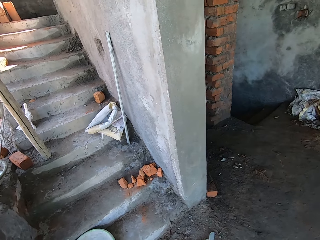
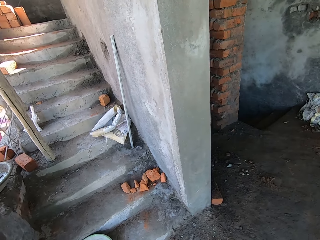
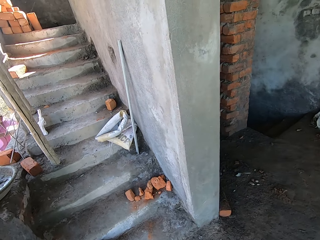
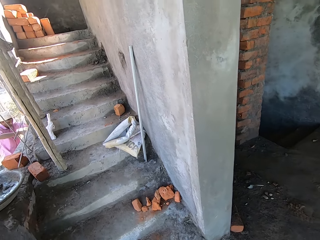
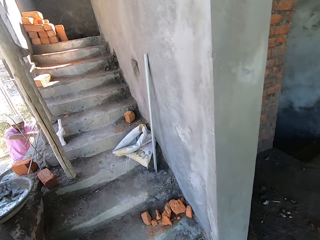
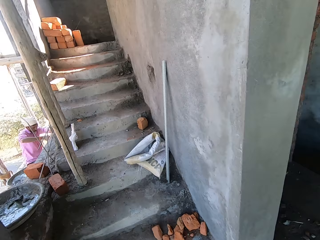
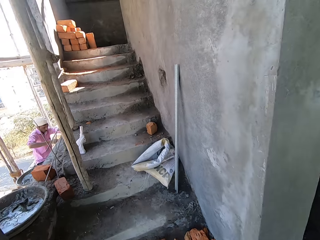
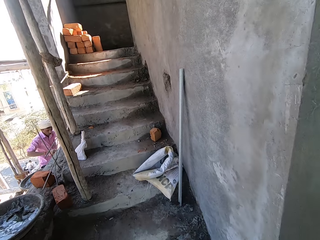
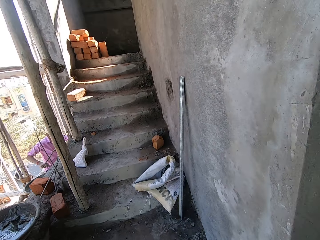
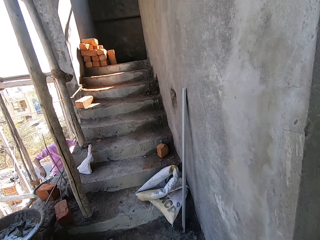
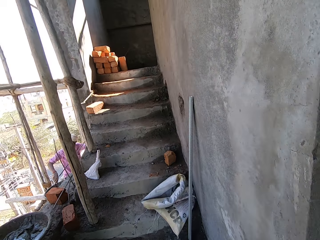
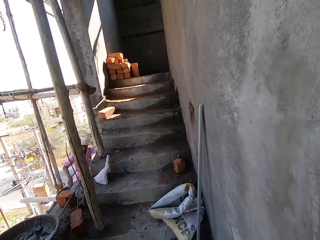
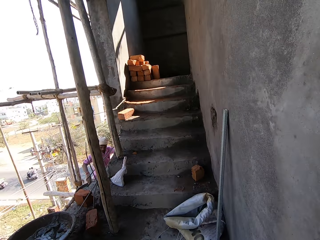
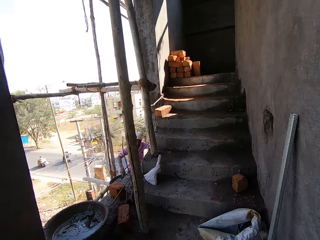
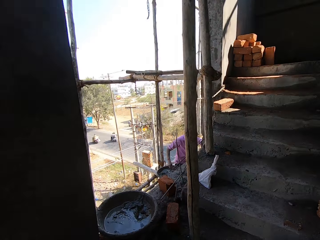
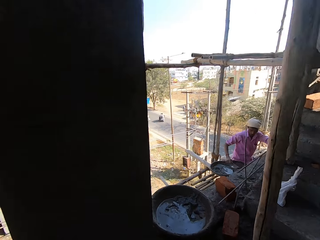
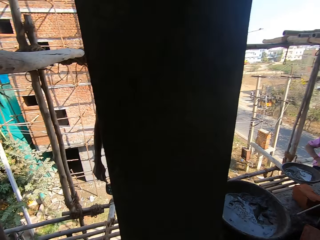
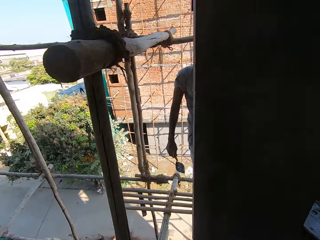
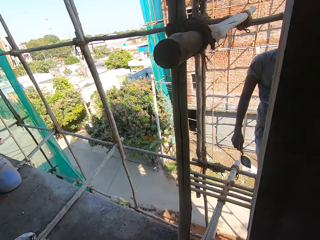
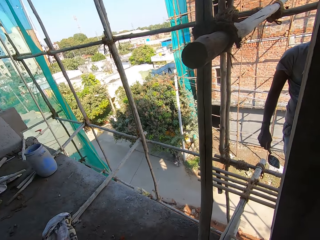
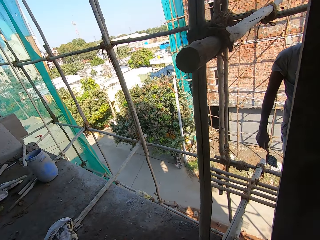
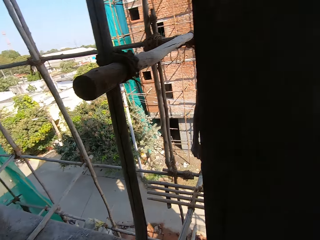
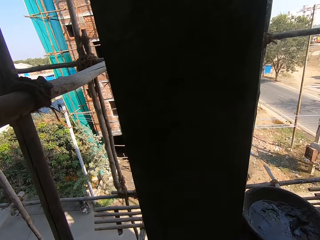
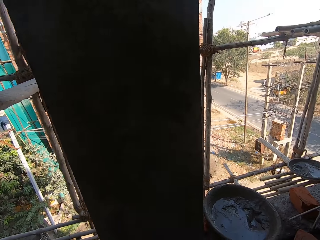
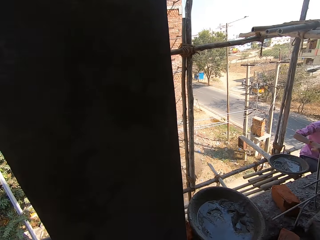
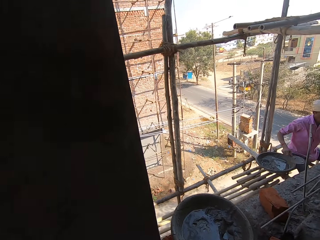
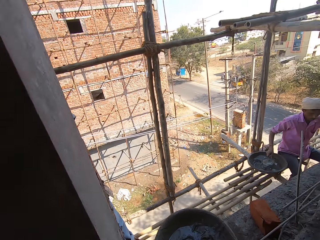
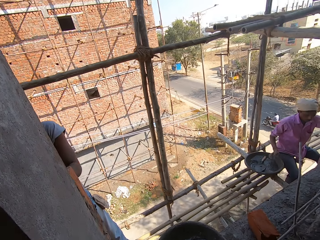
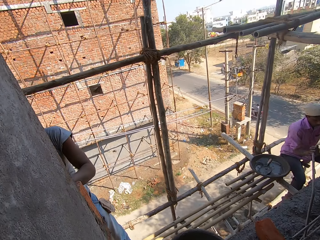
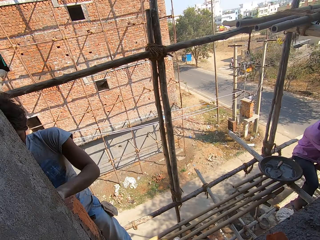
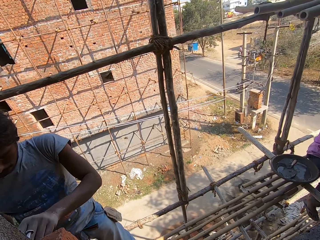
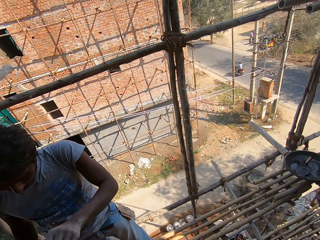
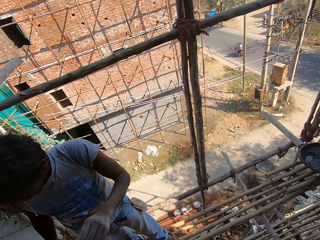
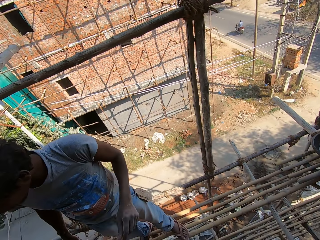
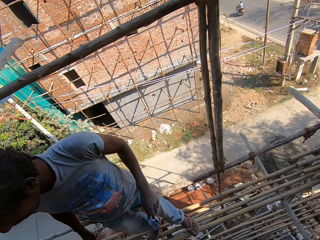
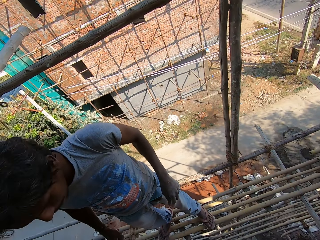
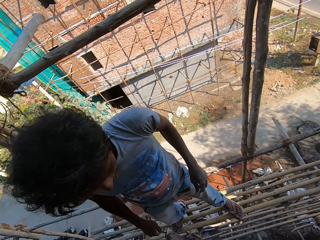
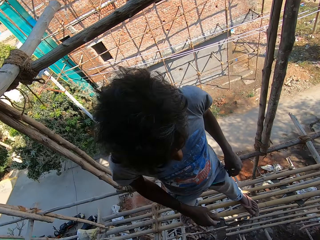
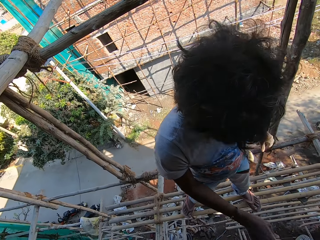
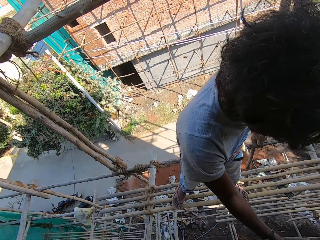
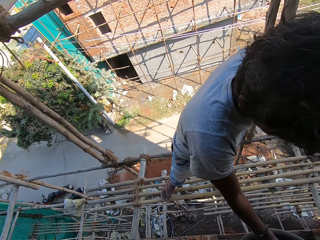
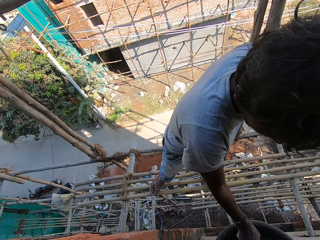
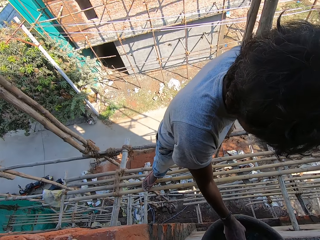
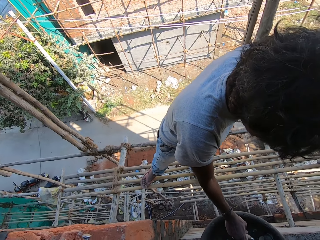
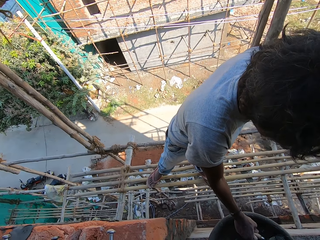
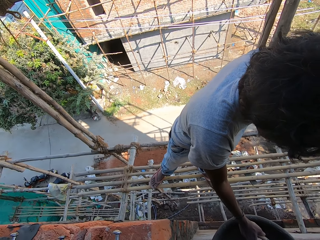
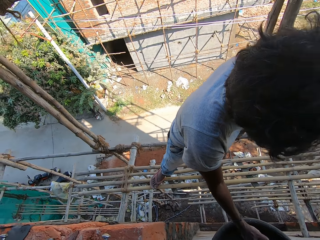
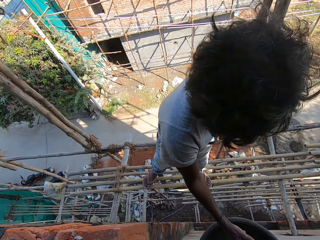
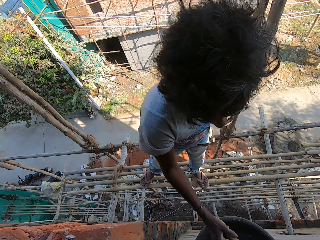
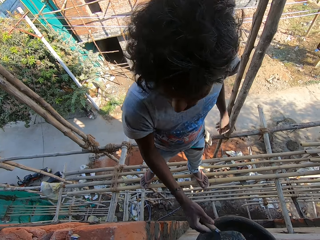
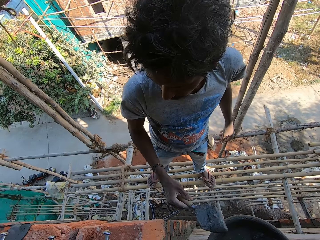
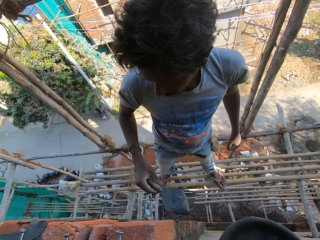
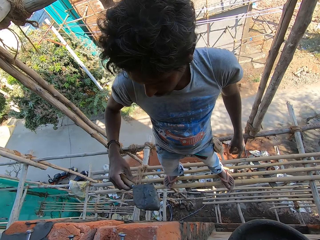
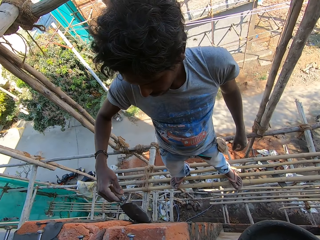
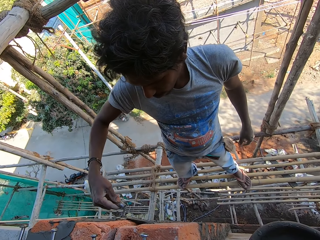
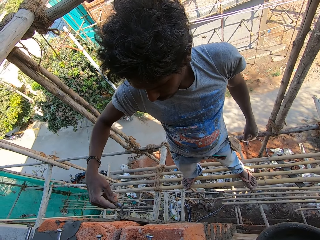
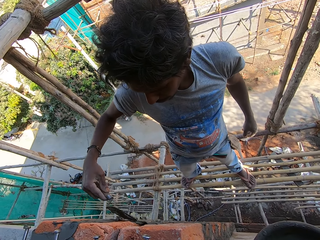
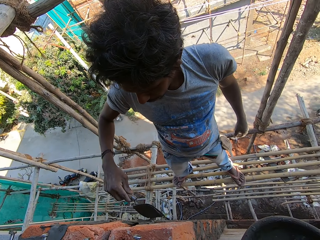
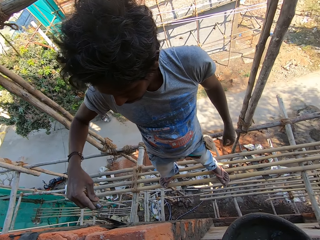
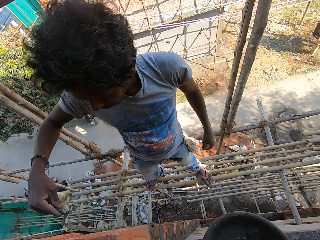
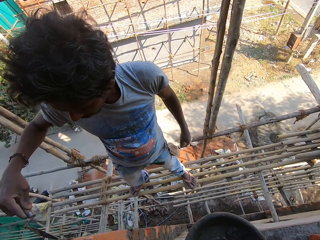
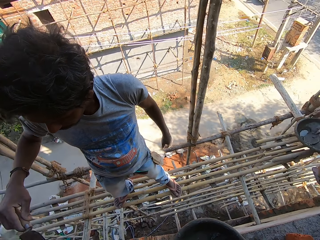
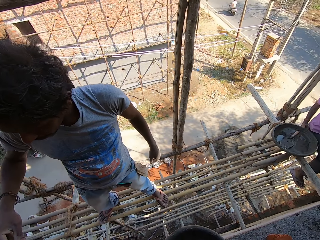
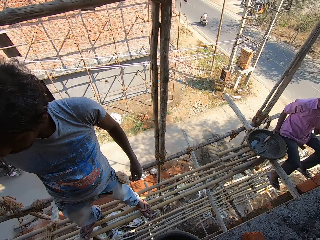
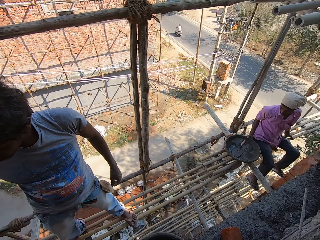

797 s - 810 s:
The camera wearer walks in the building and looks around. A man drops a brick trowel inside a cement basin. Another man collects cement with a brick trowel and smears cement on the brick stone with the brick trowel.

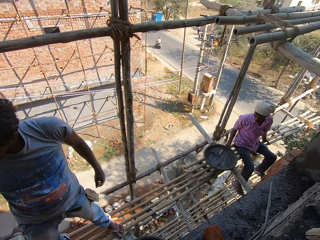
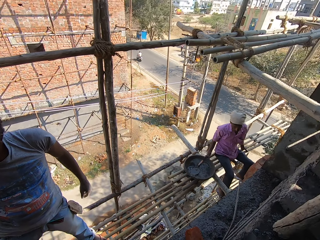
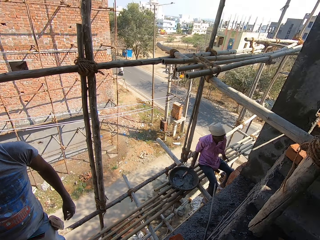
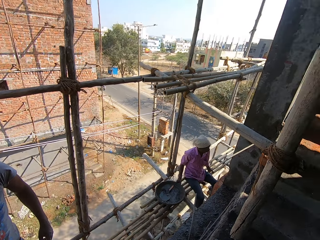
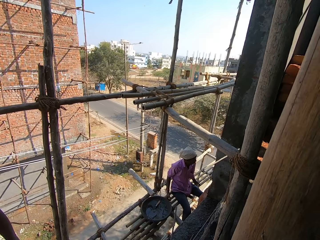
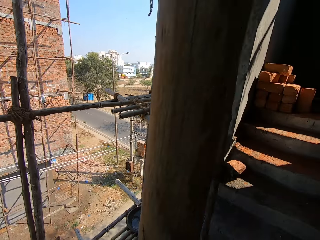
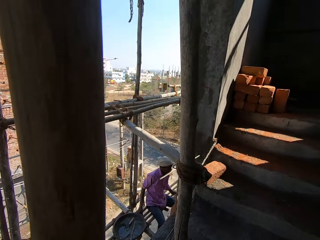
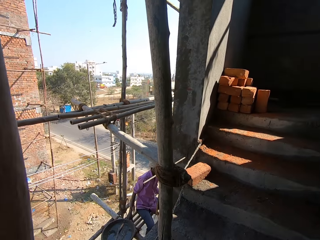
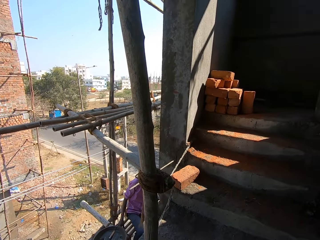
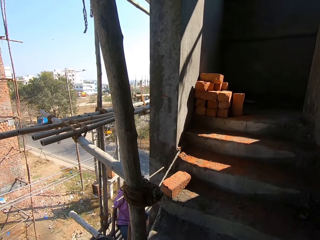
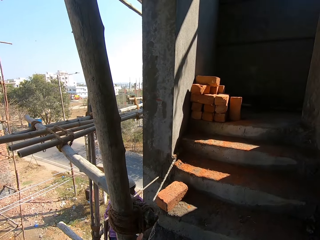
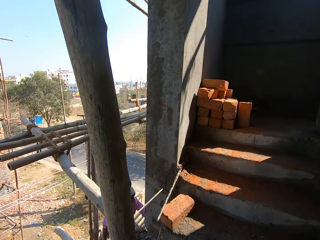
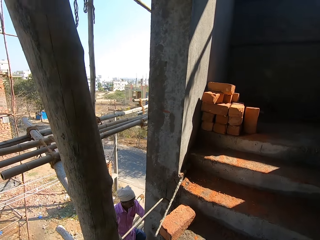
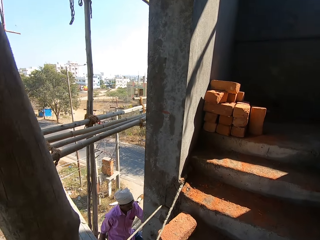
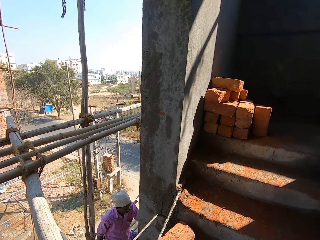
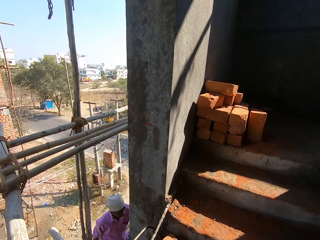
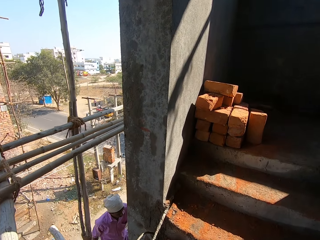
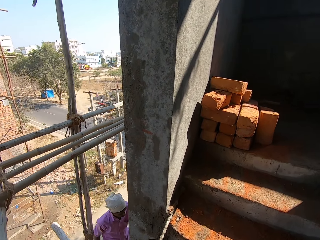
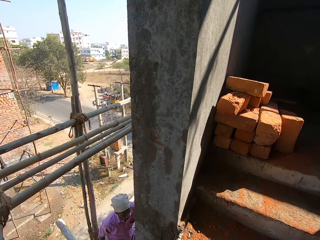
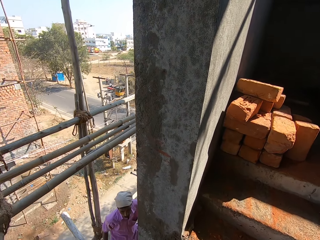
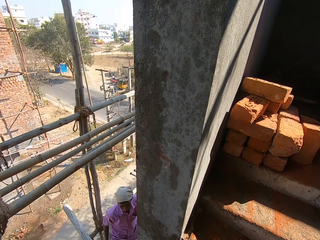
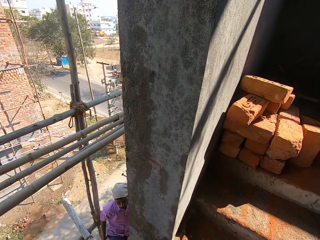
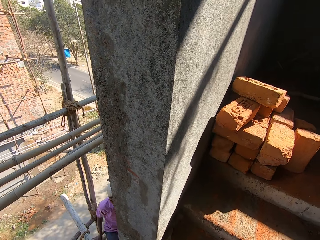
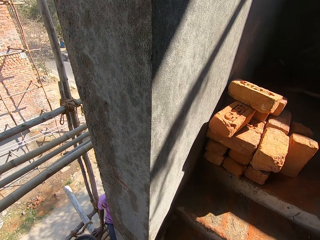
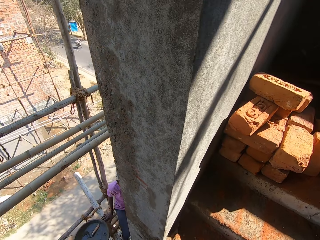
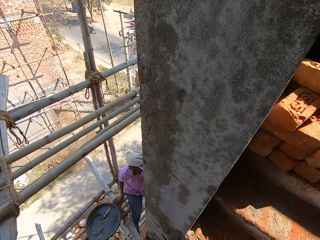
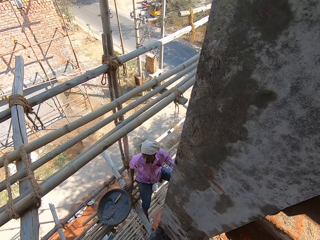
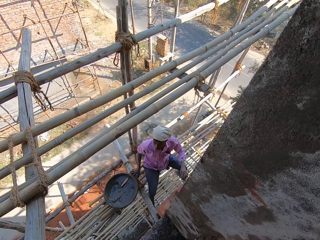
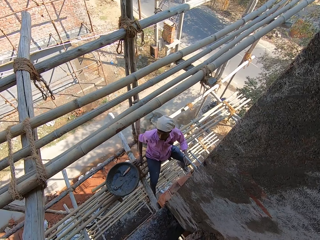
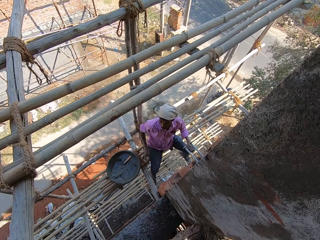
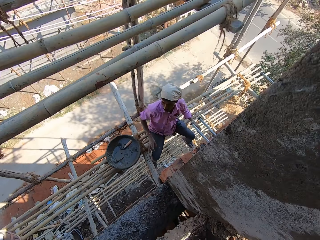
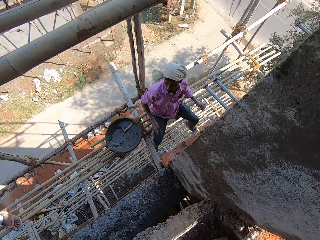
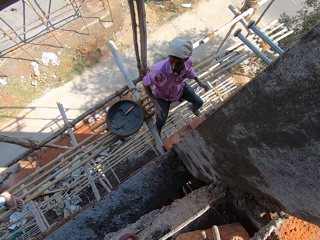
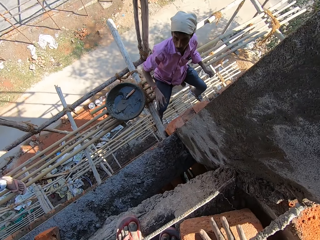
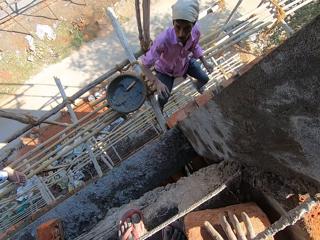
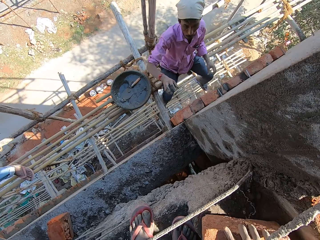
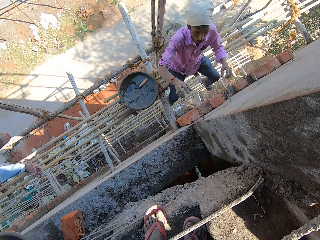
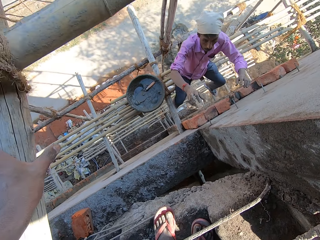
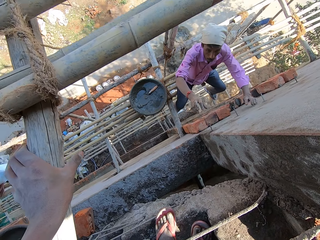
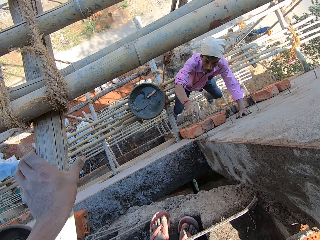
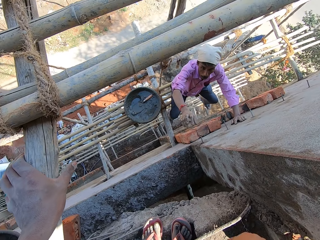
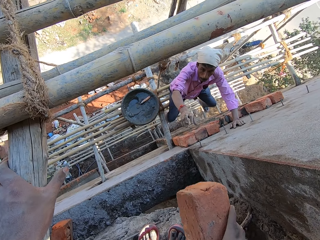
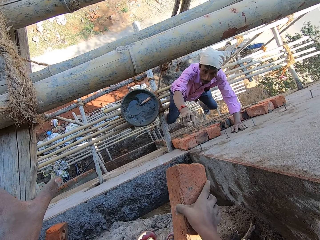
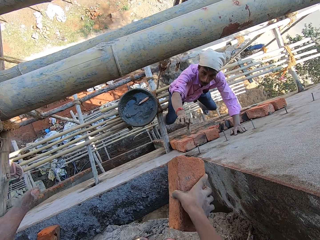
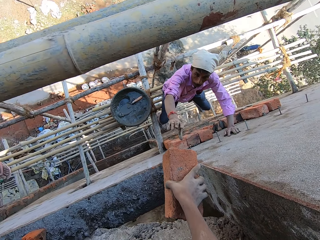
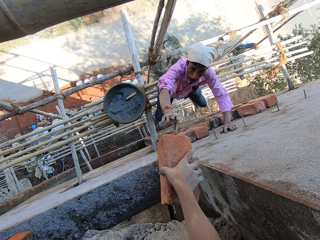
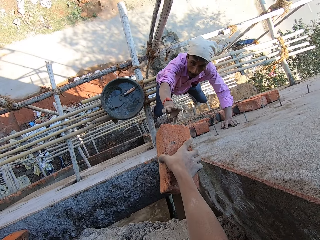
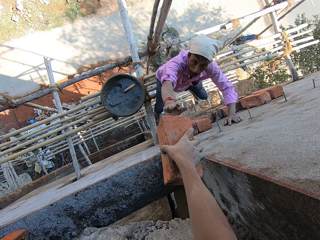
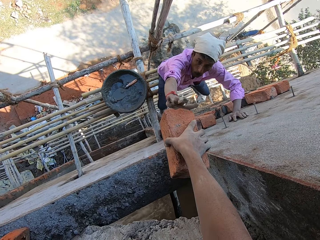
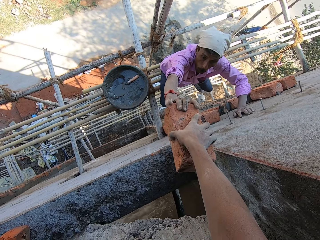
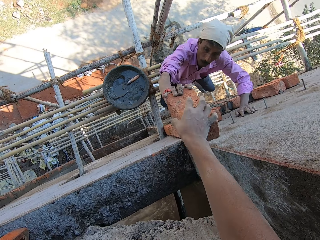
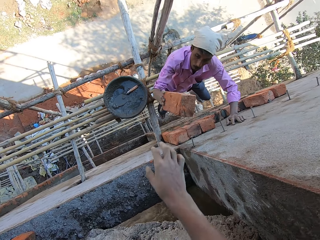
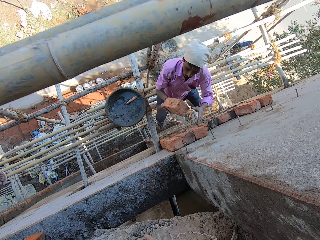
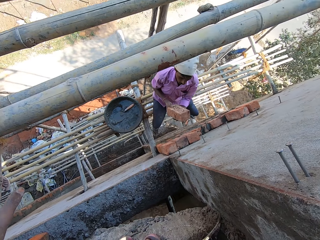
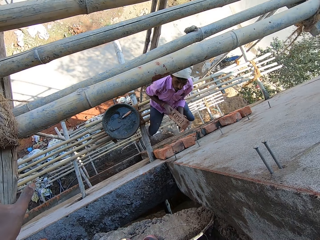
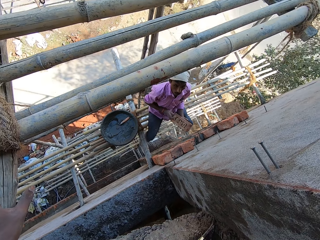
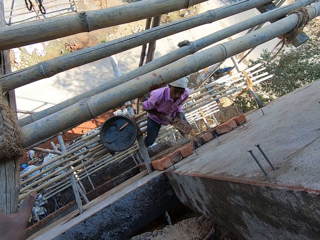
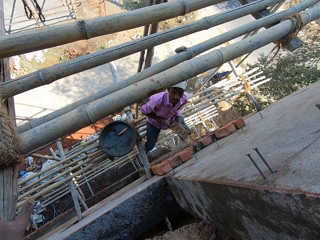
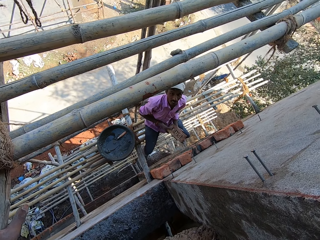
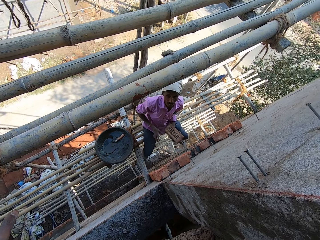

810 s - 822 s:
The camera wearer looks around. They walk upstairs. They pick up a brick stone from the ground. They give a man the brick stone. The man takes the brick. The man picks up a brick trowel from the cement basin.
